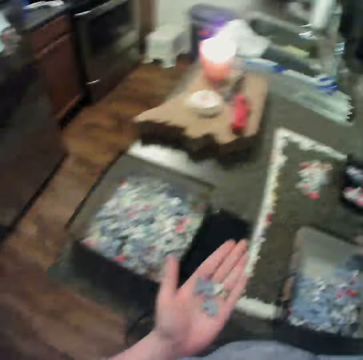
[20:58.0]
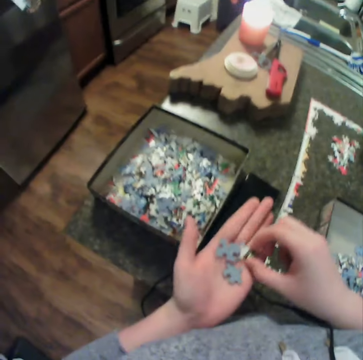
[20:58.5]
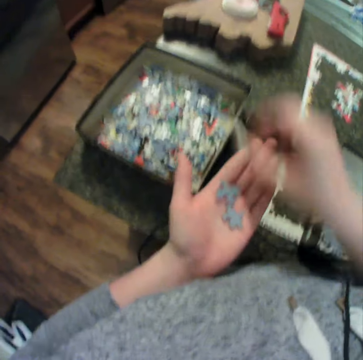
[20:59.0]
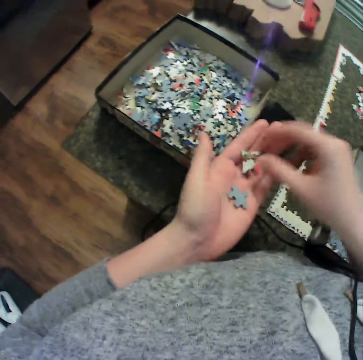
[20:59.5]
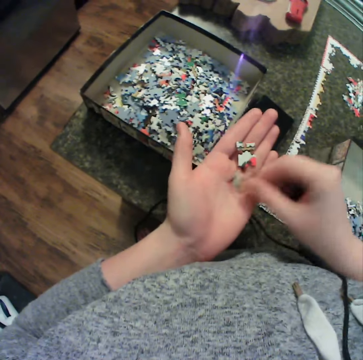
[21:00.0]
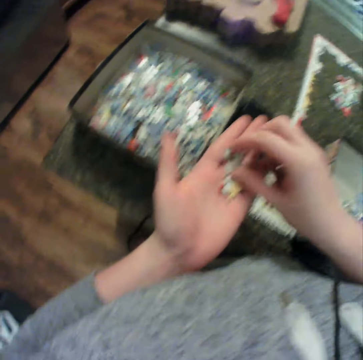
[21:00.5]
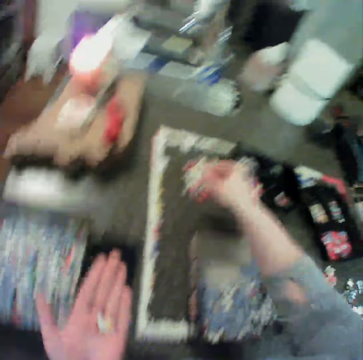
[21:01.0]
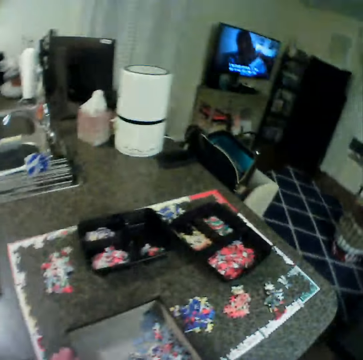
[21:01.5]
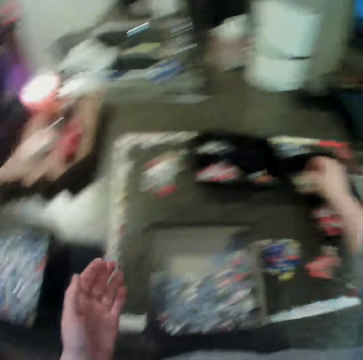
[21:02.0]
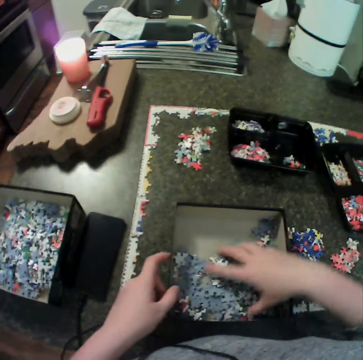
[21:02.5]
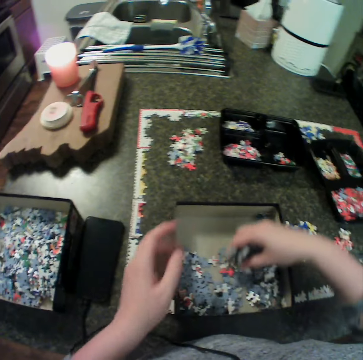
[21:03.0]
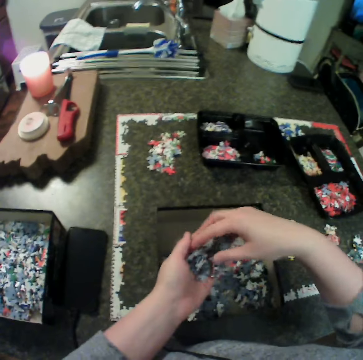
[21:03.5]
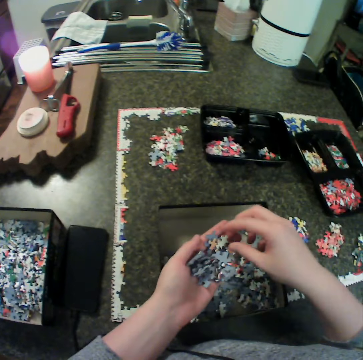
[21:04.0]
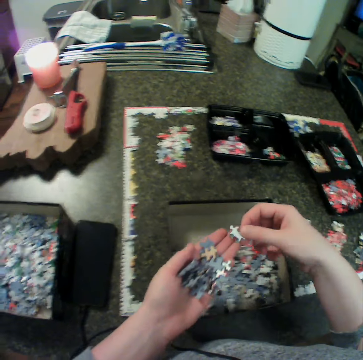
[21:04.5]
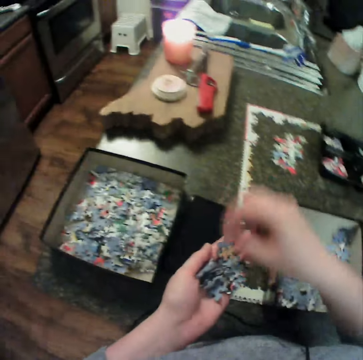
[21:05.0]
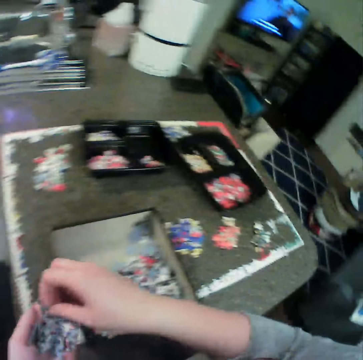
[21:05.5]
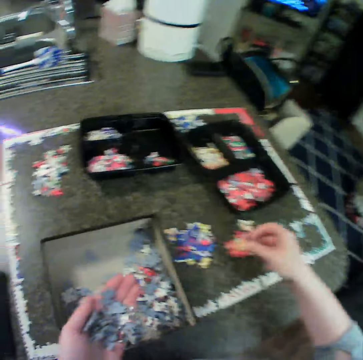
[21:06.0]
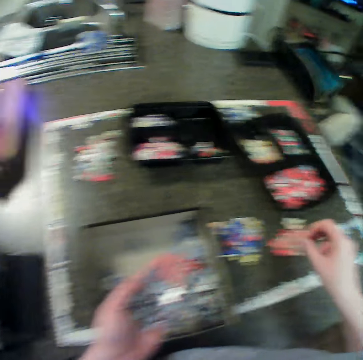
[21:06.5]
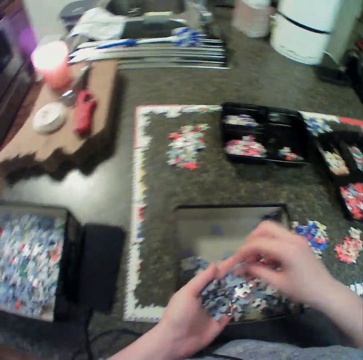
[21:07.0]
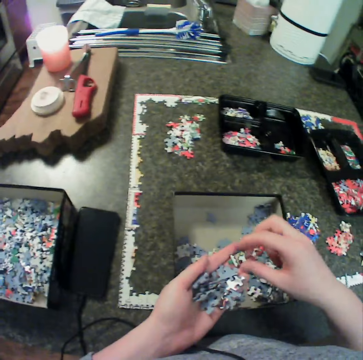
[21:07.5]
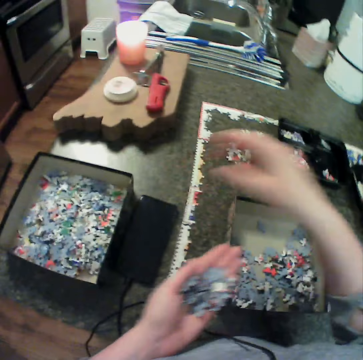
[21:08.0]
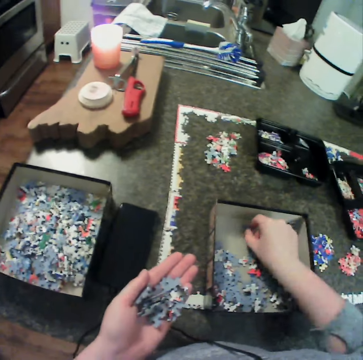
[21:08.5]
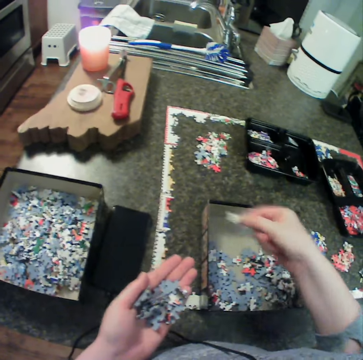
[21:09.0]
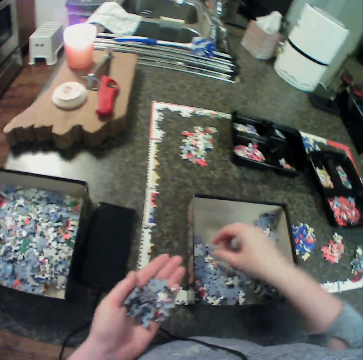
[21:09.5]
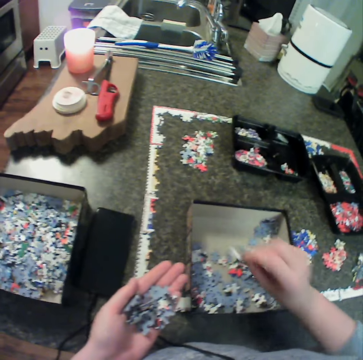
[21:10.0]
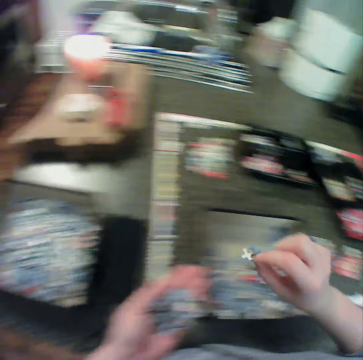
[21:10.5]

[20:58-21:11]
The camera wearer drops a puzzle piece. He picks up the puzzle piece, drops the puzzle piece and turns the puzzle piece. He turns the puzzle piece again. He picks up the puzzle piece, drops the puzzle piece, picks up the puzzle piece, drops the puzzle piece and touches the puzzle pieces. He holds the box. He collects the puzzle pieces. He carries some puzzle with his right hand. He puts some puzzle in his left hand. He picks up the puzzle piece, drops the puzzle piece, picks up the puzzle piece and drops the puzzle piece. He places a piece of the puzzle on the table with his right hand. He turns the puzzle piece, picks up the puzzle piece, drops the puzzle piece, picks up the puzzle piece, drops the puzzle piece and picks up the puzzle piece.

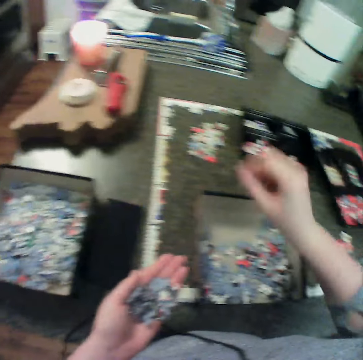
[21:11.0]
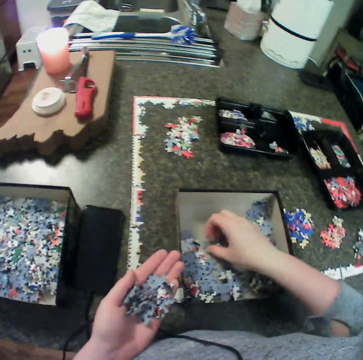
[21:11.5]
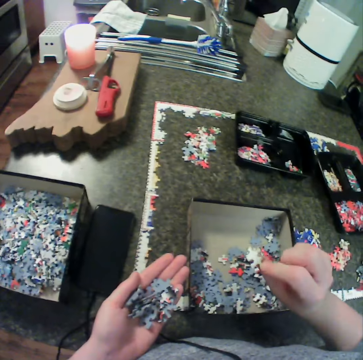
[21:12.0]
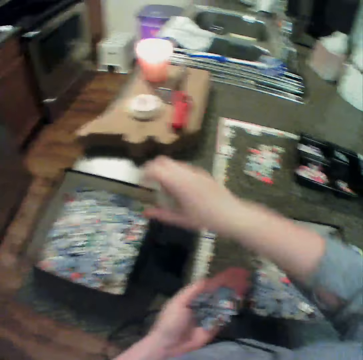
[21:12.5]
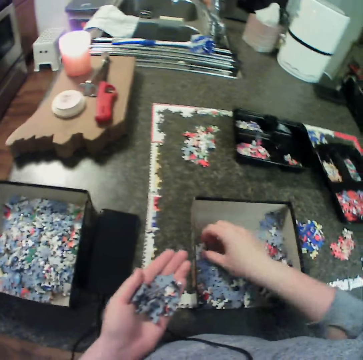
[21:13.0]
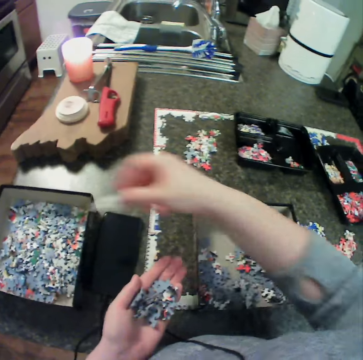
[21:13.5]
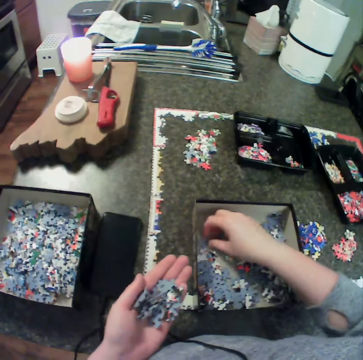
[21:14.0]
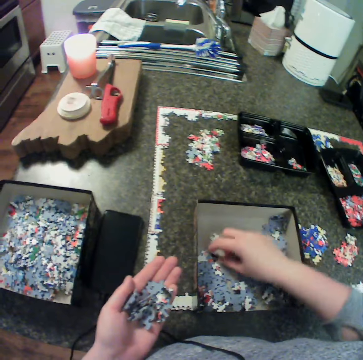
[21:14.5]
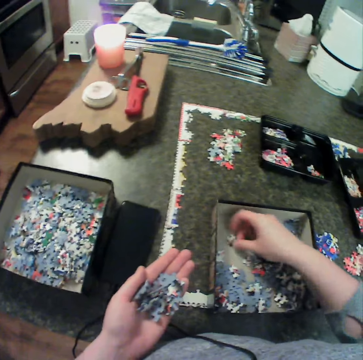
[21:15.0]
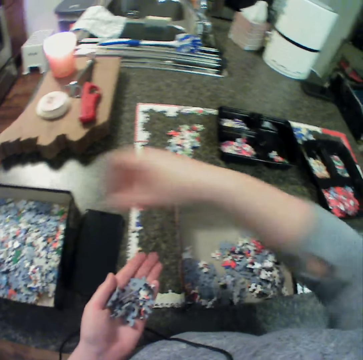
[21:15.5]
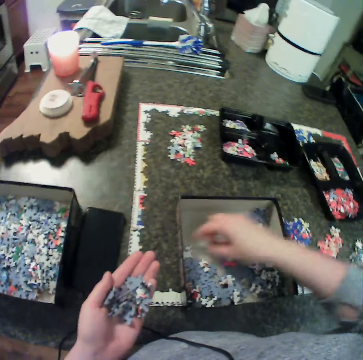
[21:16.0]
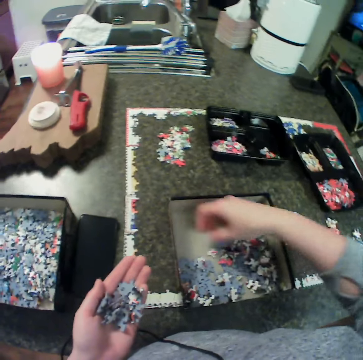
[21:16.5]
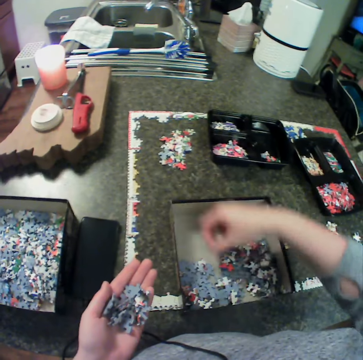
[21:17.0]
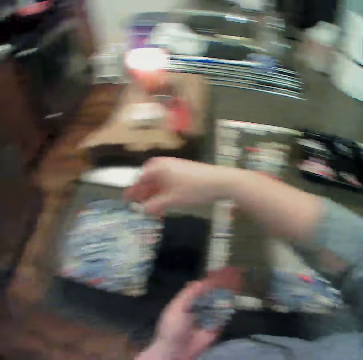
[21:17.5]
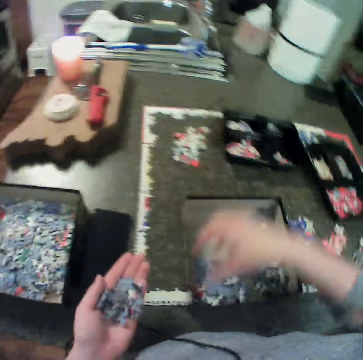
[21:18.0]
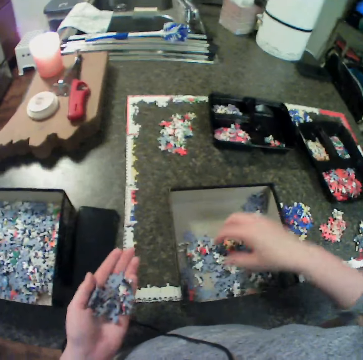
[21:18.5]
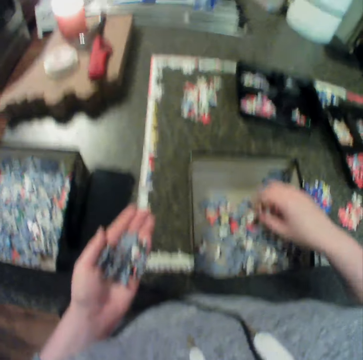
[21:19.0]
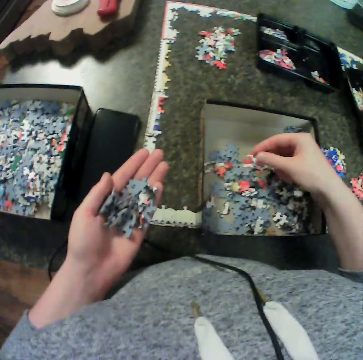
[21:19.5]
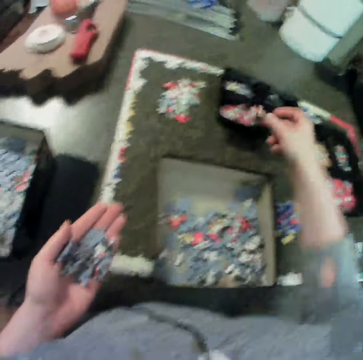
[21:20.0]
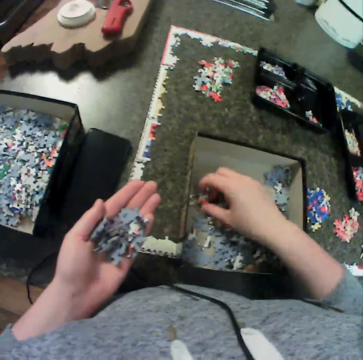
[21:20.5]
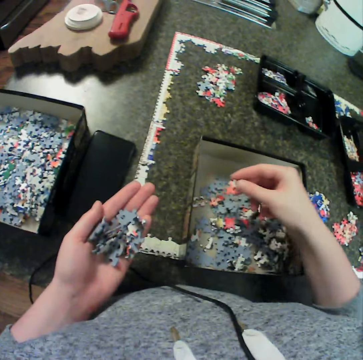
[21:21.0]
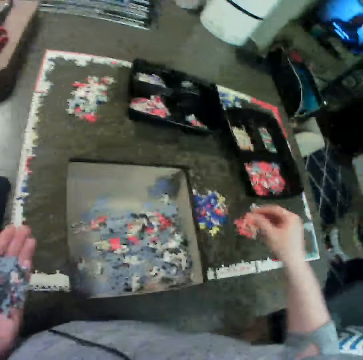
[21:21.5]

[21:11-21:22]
The camera wearer drops a puzzle piece. They pick up the puzzle piece, drop the puzzle piece, pick up the puzzle piece, drop the puzzle piece, turn the puzzle piece and pick up the puzzle piece. They pick up the puzzle piece again. They drop the puzzle piece, pick up the puzzle piece, pick up the puzzle pieces, drop the puzzle pieces and move the puzzle pieces. They shuffle some puzzle in the container. They pick up the puzzle pieces, drop the puzzle pieces, pick up the puzzle pieces and drop the puzzle pieces.

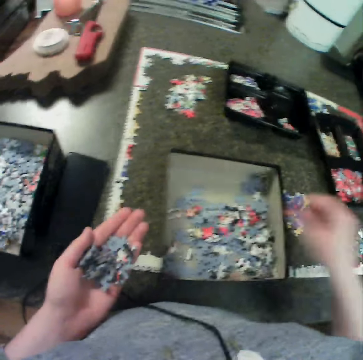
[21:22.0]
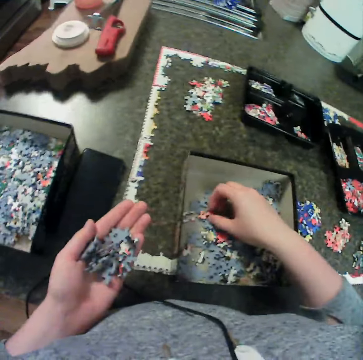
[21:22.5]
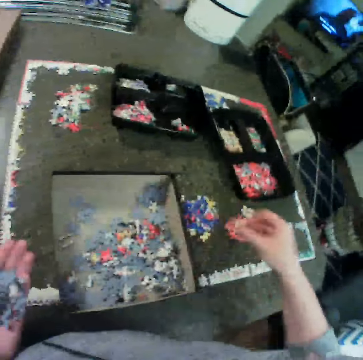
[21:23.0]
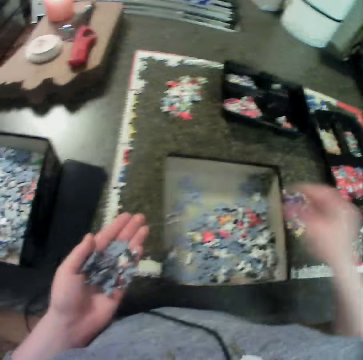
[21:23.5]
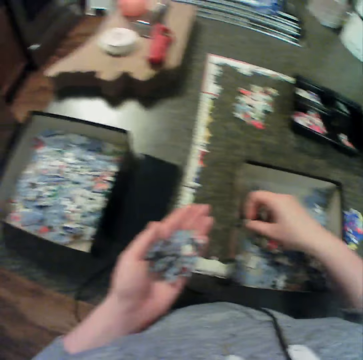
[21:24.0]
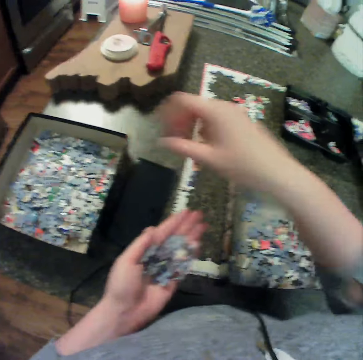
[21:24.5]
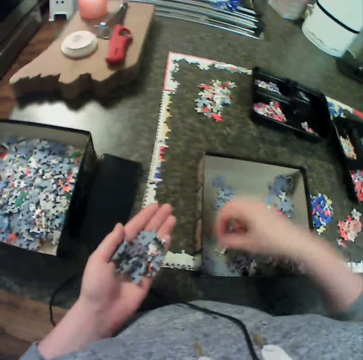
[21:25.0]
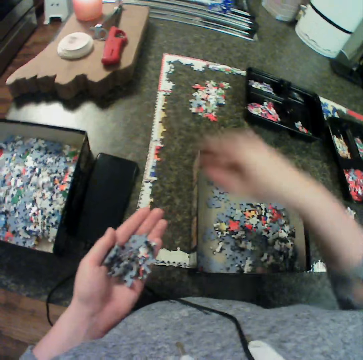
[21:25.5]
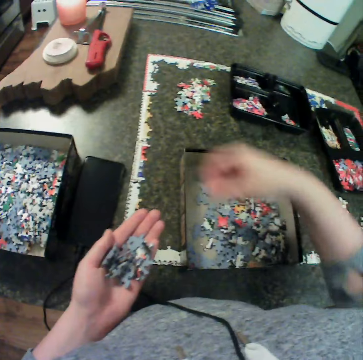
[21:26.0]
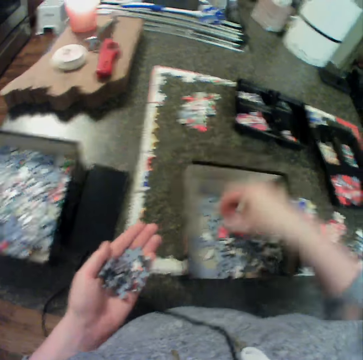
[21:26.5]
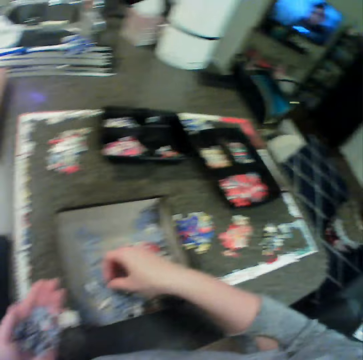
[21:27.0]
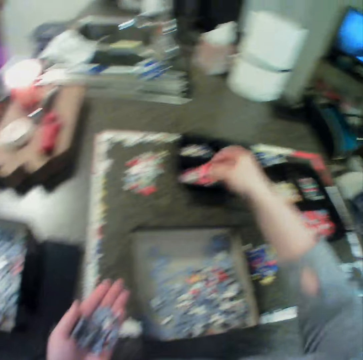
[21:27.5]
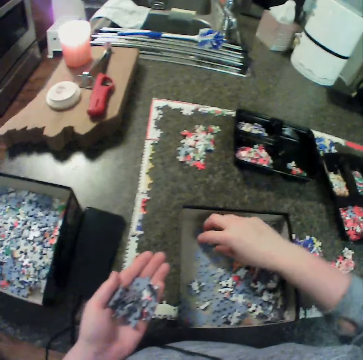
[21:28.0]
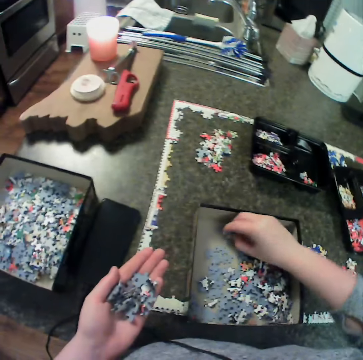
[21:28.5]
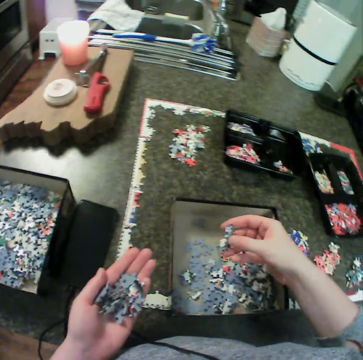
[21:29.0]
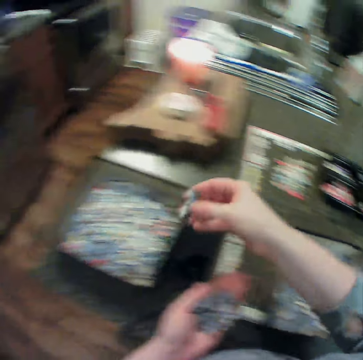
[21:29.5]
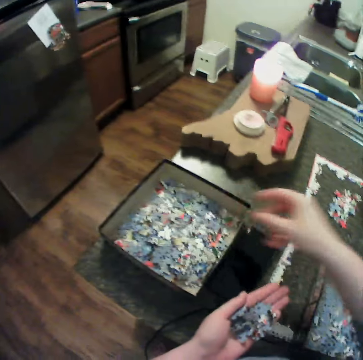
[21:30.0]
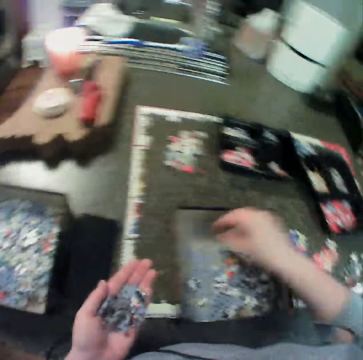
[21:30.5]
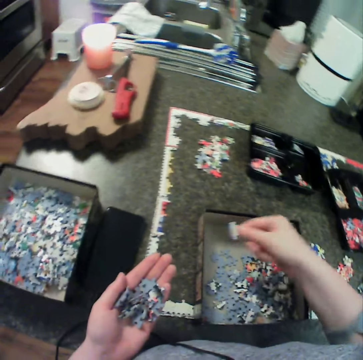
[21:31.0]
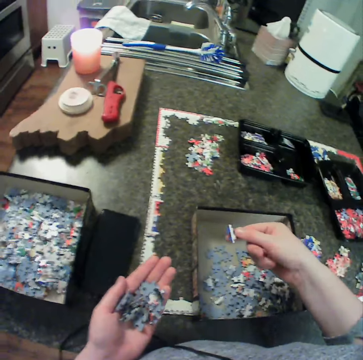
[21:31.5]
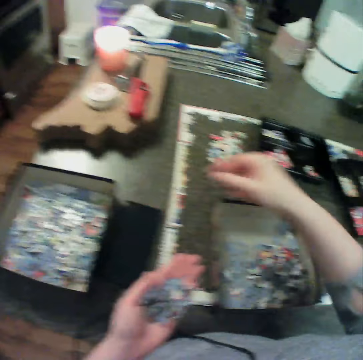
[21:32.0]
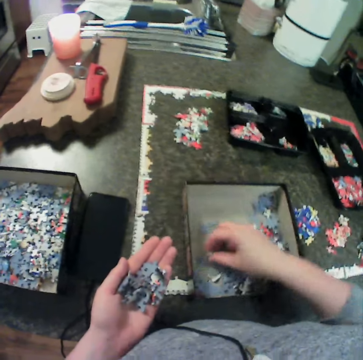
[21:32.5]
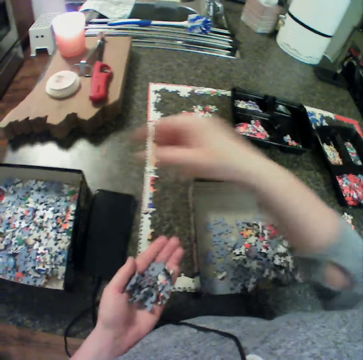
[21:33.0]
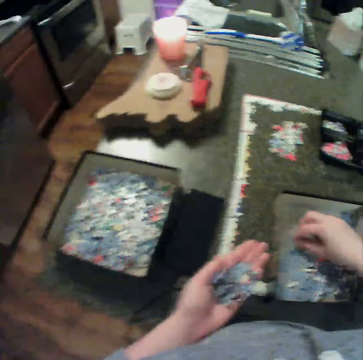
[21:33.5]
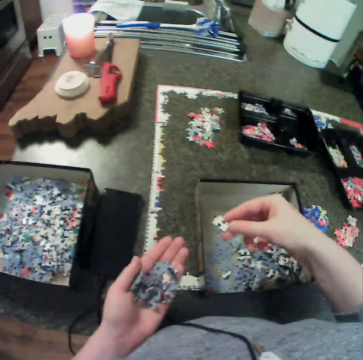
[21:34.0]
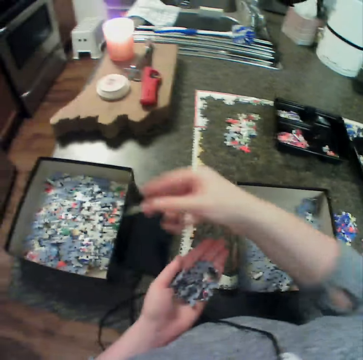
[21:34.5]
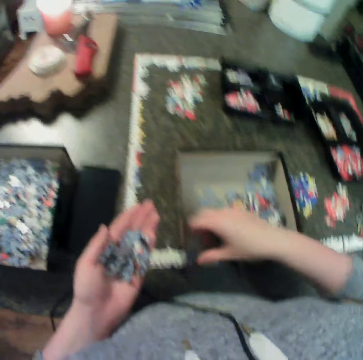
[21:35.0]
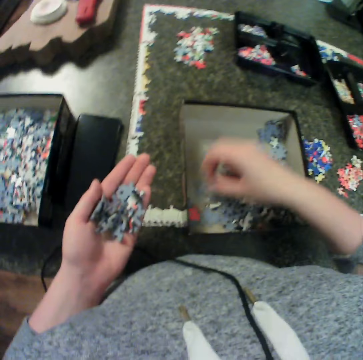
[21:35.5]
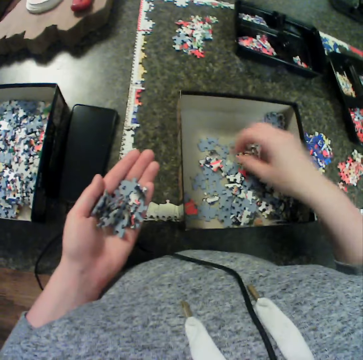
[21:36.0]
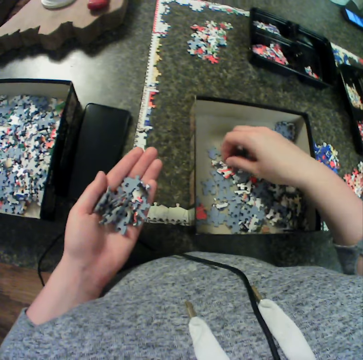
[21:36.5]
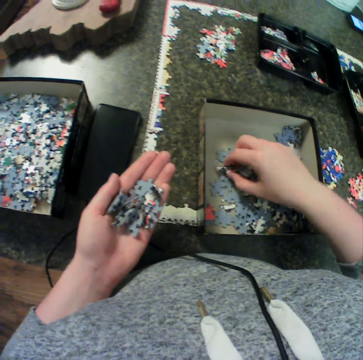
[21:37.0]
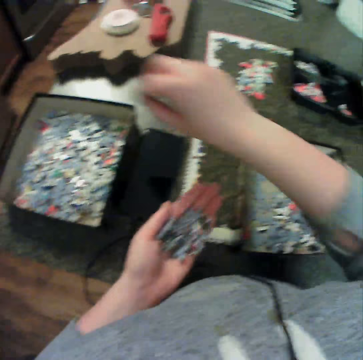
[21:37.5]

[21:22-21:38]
The camera wearer picks up a puzzle piece. He drops the puzzle pieces, picks up the puzzle pieces, drops the puzzle pieces, picks up the puzzle pieces, drops the puzzle pieces, picks up the puzzle pieces, drops the puzzle pieces, picks up the puzzle pieces, drops the puzzle pieces, picks up the puzzle pieces and drops the puzzle pieces. He keeps the puzzle in a box with his right hand. He picks up the puzzle pieces, drops the puzzle pieces, picks up the puzzle pieces, drops the puzzle pieces, picks up the puzzle pieces, drops the puzzle pieces, moves the puzzle pieces and picks up the puzzle pieces.
